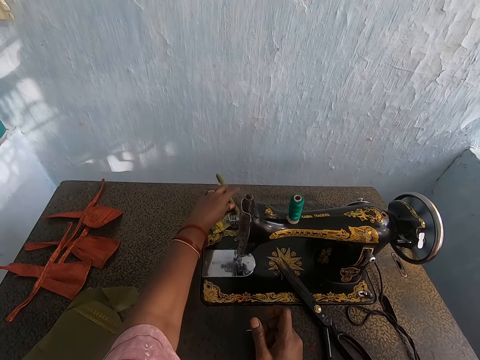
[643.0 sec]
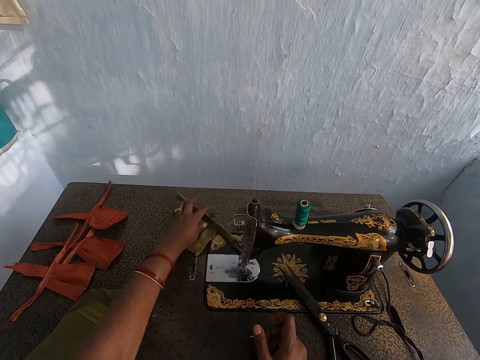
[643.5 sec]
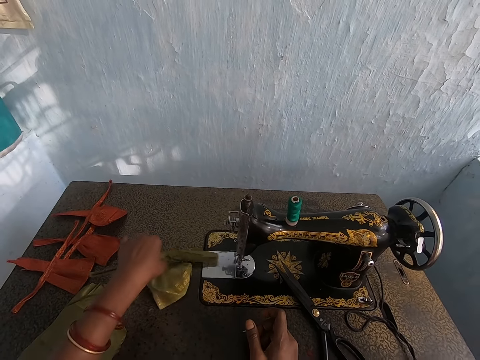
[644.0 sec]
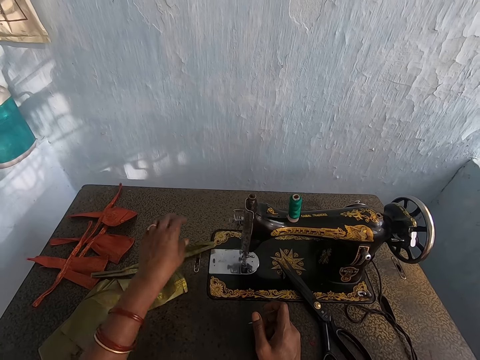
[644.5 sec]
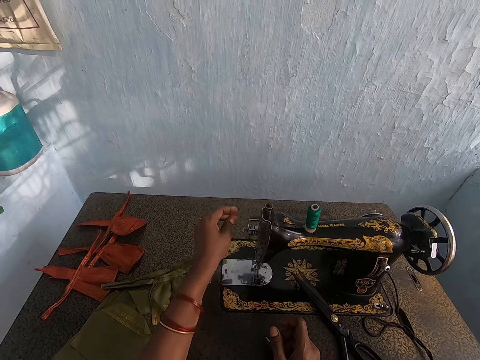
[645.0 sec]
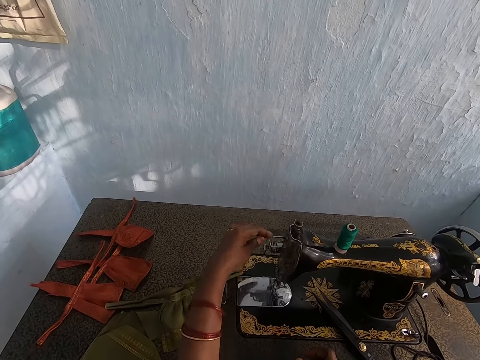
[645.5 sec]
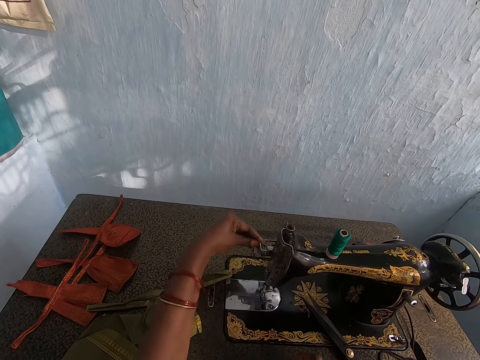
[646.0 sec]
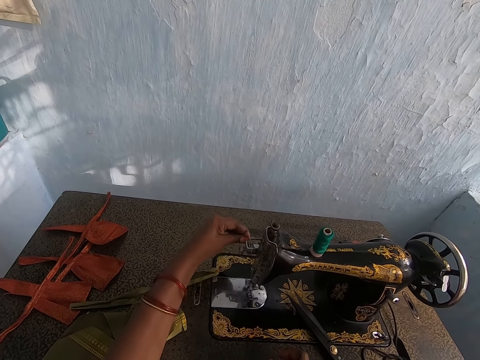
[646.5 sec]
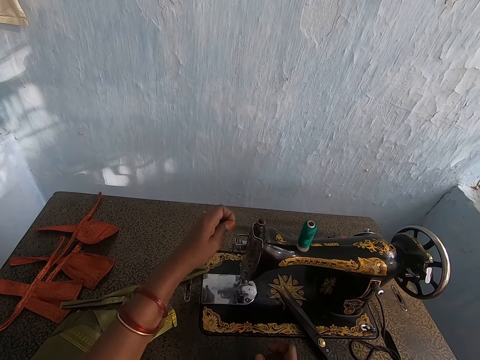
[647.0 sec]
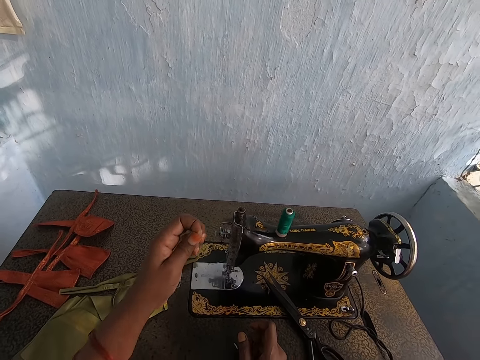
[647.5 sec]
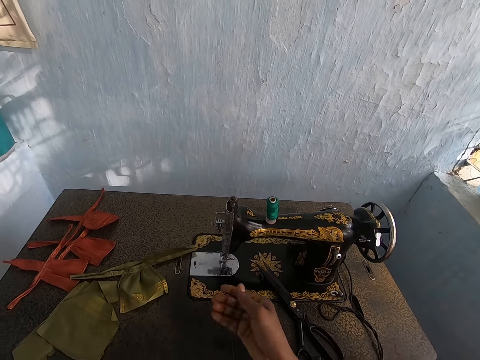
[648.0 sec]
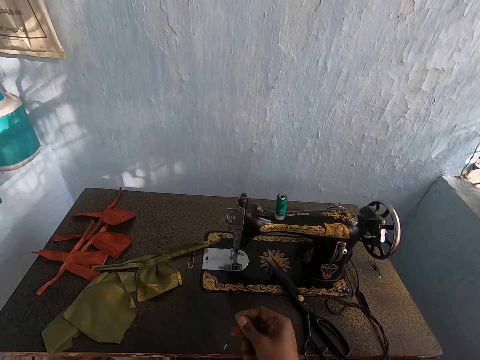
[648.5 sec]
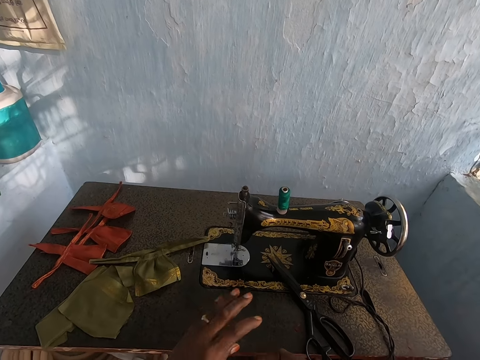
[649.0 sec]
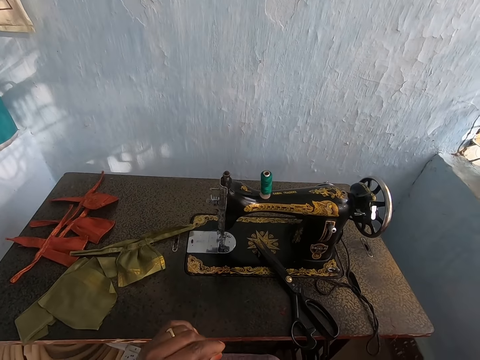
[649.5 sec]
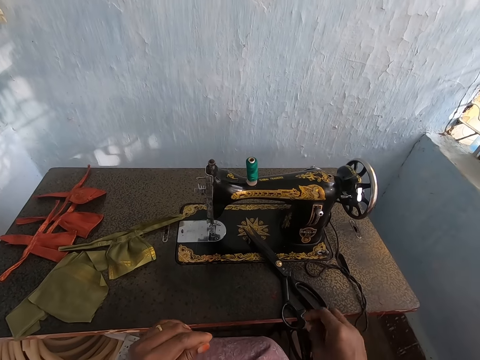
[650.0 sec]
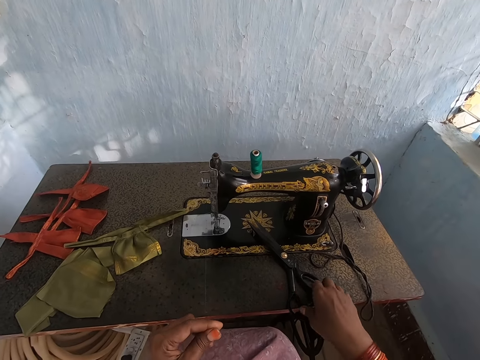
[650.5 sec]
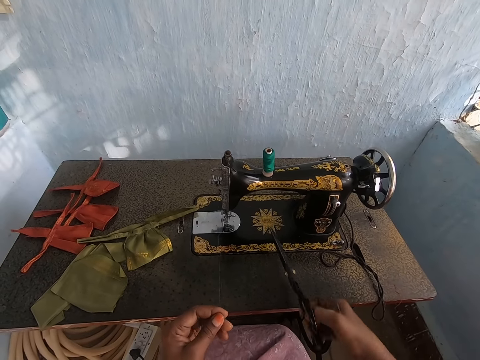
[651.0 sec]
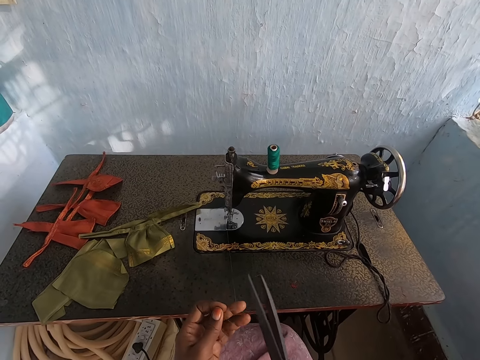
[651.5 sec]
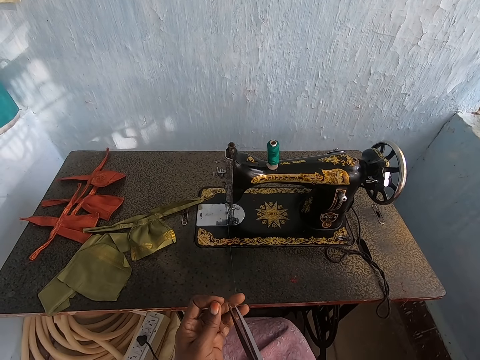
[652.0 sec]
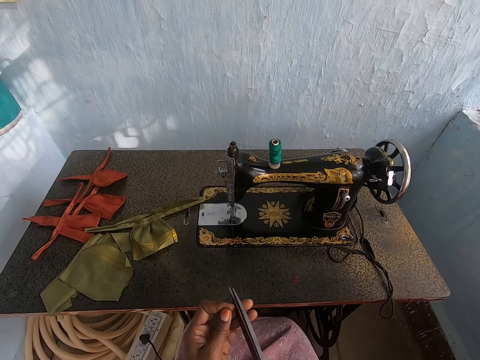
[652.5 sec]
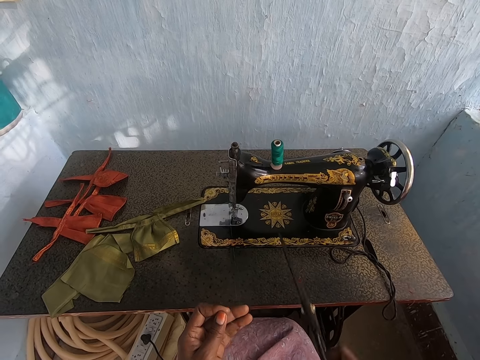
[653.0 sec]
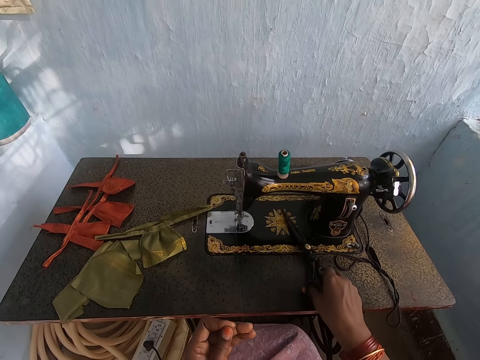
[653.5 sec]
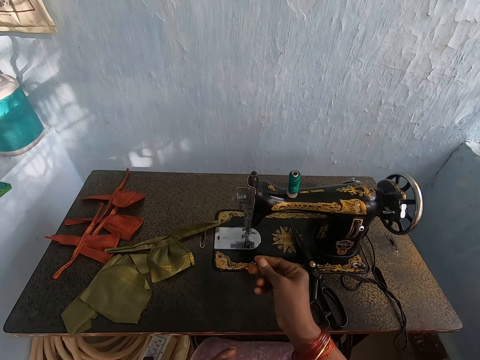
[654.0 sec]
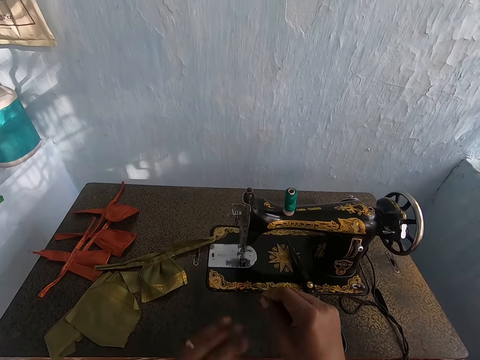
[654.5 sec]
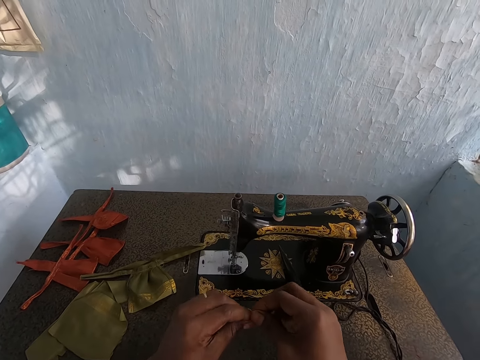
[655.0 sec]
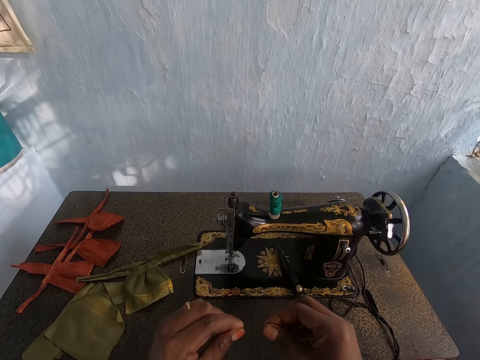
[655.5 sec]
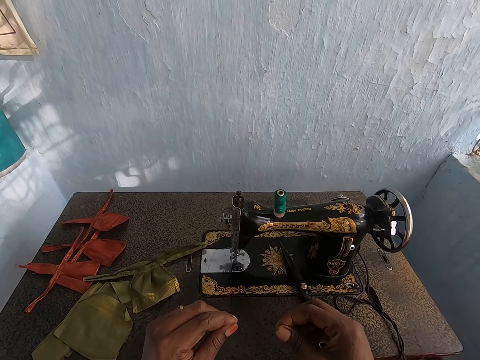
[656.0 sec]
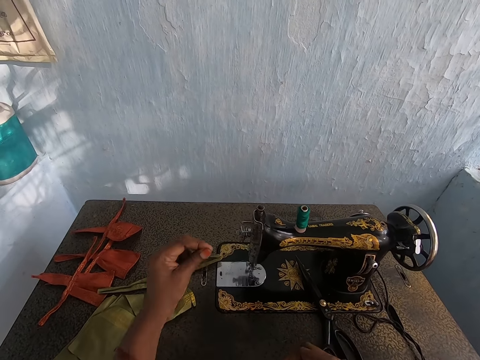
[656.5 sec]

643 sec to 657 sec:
The camera wearer turns the cloth. She removes the fabric from the sewing machine with her left hand. She detaches the thread from the tension disk of the sewing machine with her left hand. She pulls the thread with both hands. She picks up the pair of scissors from the sewing machine with her right hand. She cuts the thread with the pair of scissors in her right hand. She drops the pair of scissors on the sewing machine with her right hand. She pulls the thread. She holds the thread with both hands.

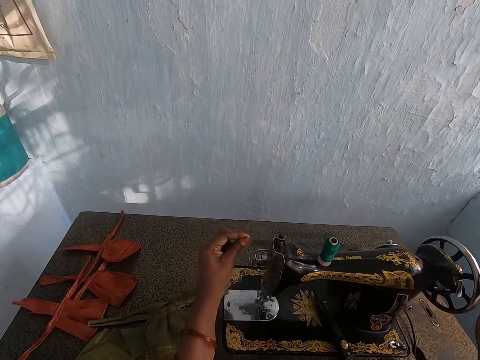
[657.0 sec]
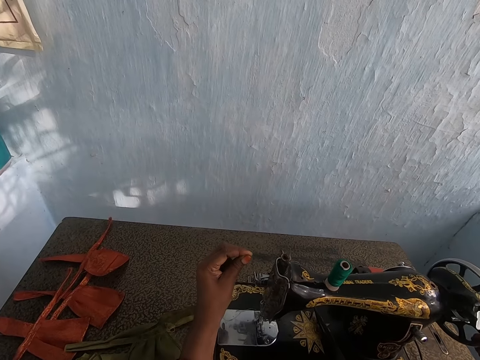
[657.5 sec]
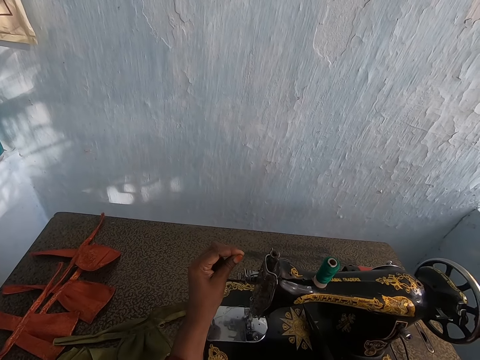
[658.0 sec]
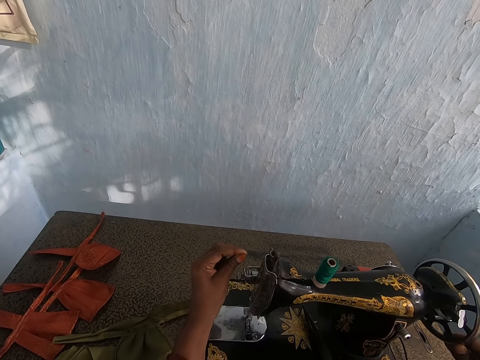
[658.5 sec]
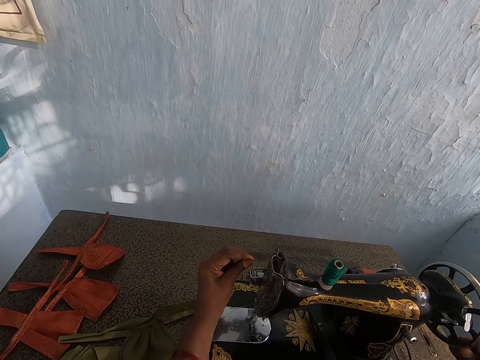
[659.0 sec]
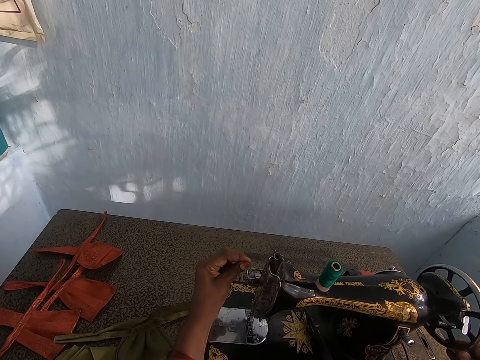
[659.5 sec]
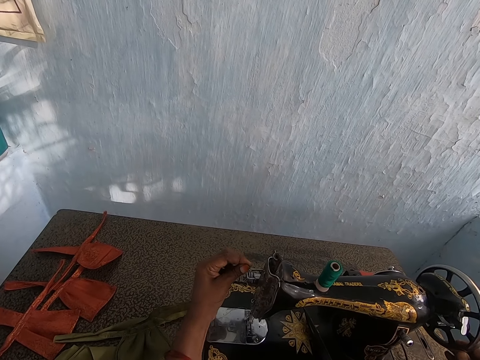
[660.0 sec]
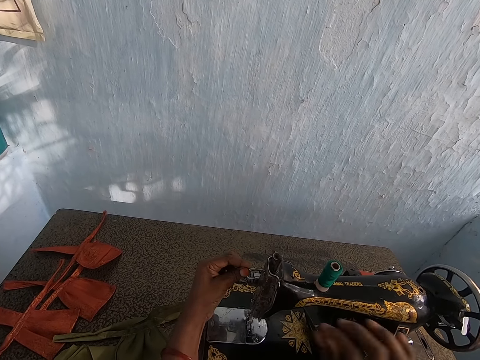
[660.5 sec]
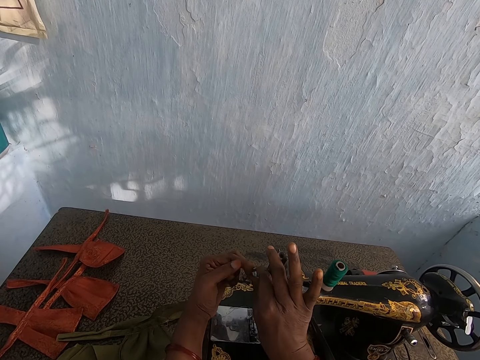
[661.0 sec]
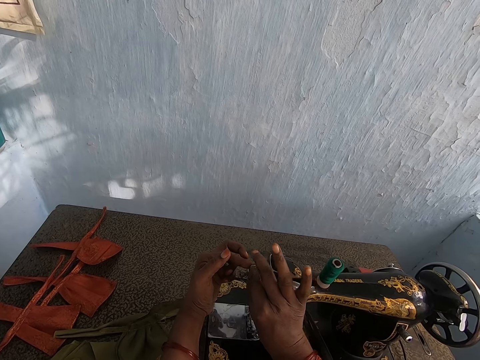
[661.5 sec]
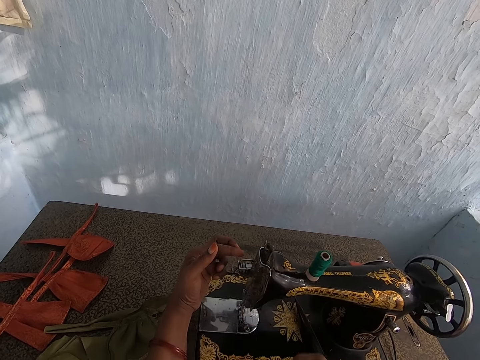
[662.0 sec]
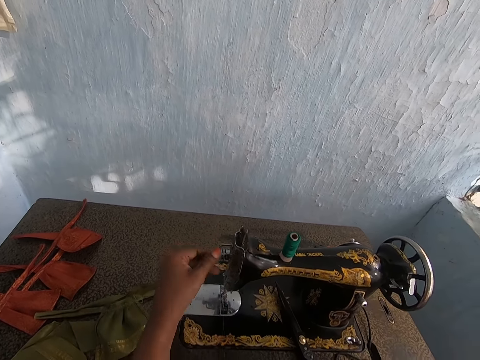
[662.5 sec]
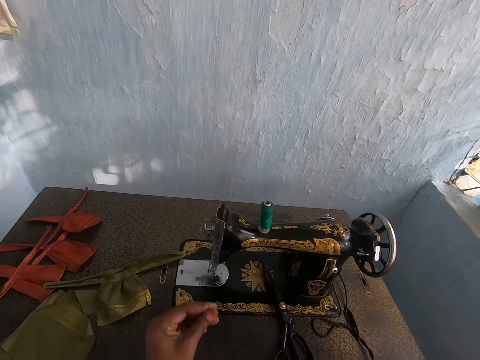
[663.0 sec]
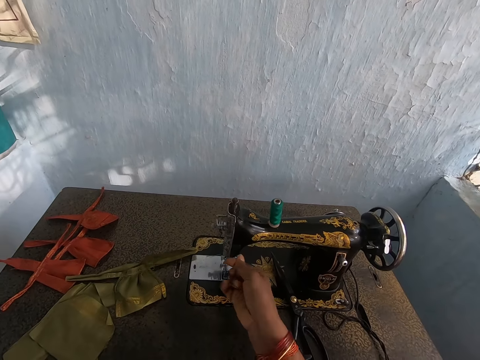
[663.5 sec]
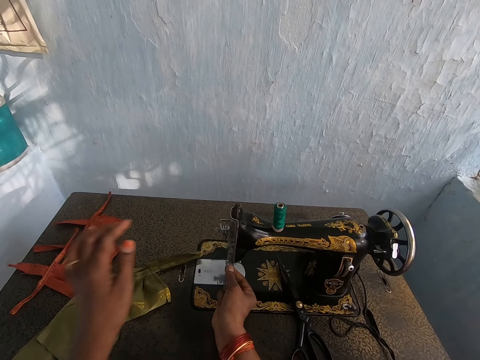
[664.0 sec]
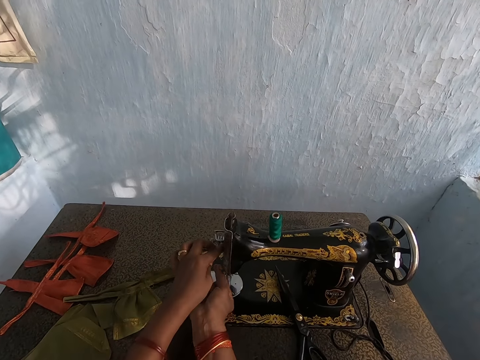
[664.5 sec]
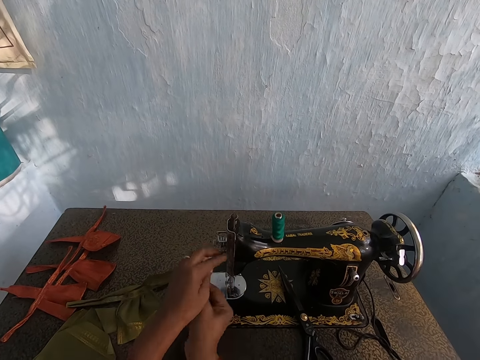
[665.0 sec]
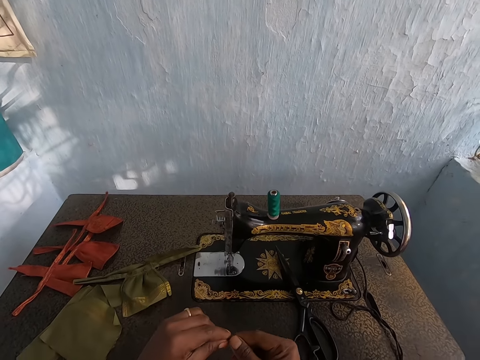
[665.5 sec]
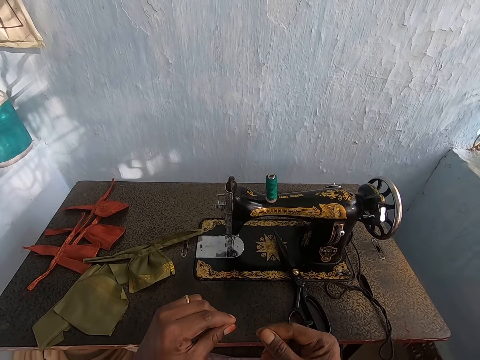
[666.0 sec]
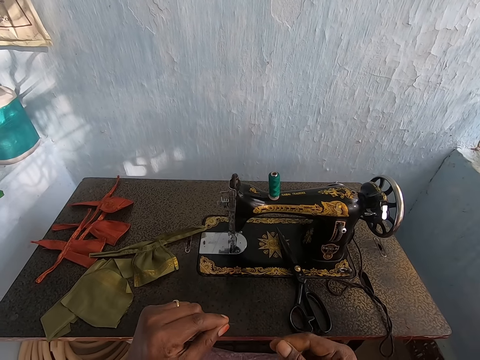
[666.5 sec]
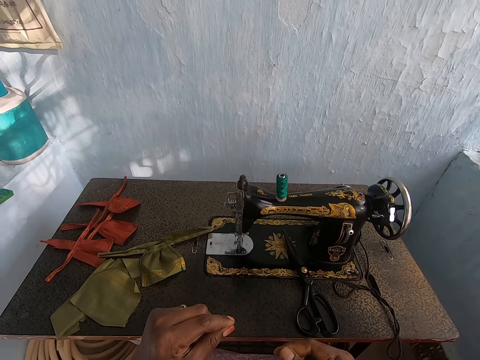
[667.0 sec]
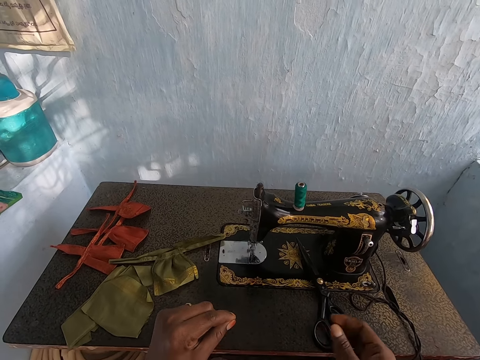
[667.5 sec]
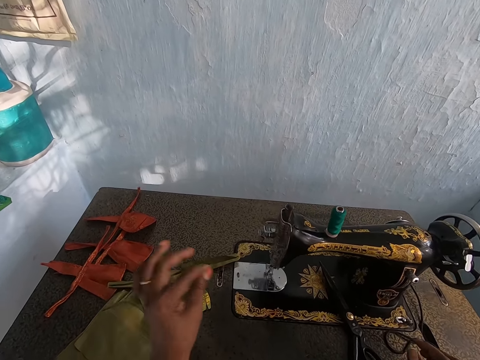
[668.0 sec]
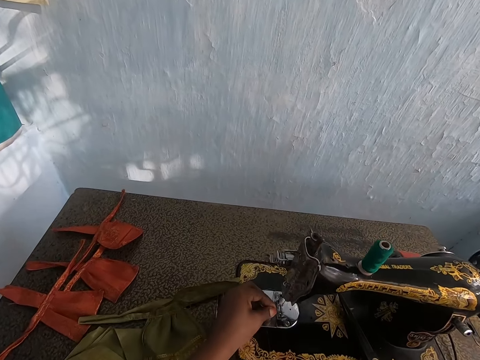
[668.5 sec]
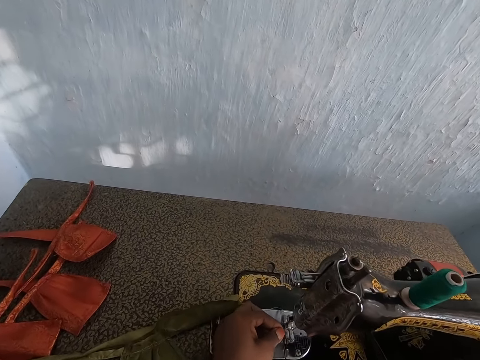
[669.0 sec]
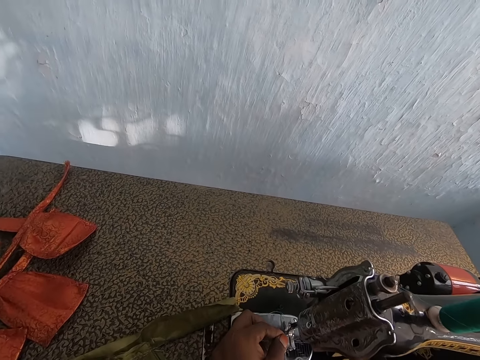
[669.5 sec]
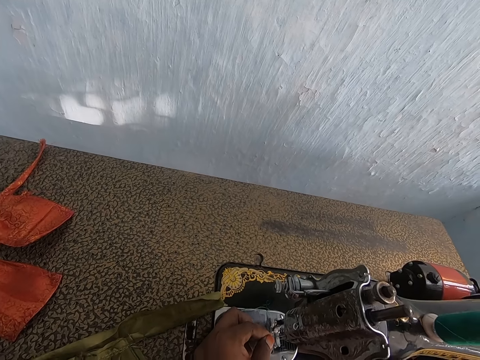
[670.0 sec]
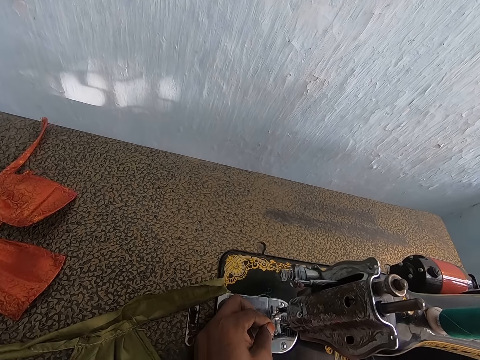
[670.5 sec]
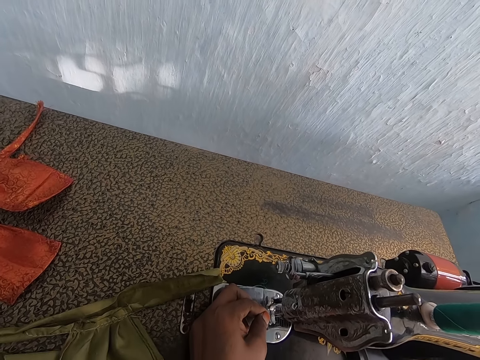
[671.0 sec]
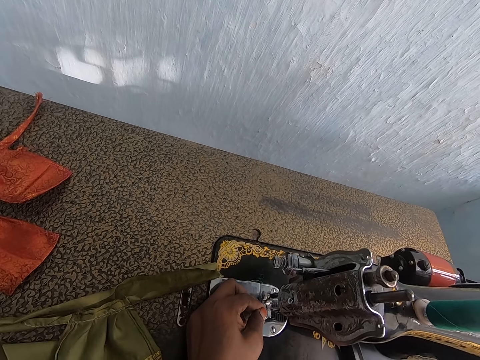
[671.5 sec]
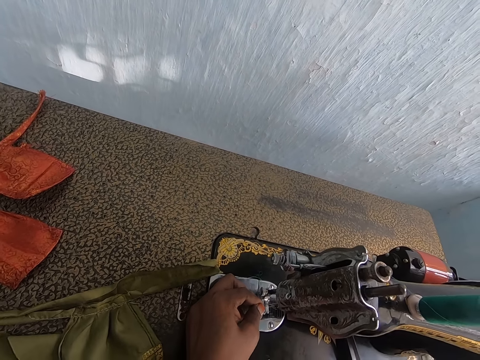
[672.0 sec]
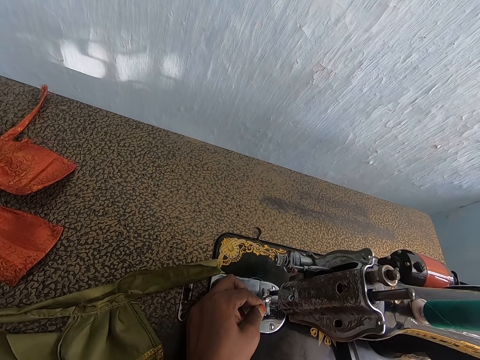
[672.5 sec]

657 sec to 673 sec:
The camera wearer turns the balance wheel of the sewing machine with her right hand. She puts the thread on the needle. She passes the thread in the thread take-up lever of the sewing machine with her left hand. She pulls the thread with her right hand. She pulls the thread with both hands. She puts the thread in the tension disk of the sewing machine with both hands. She passes the thread through the sewing machine needle with her left hand.
